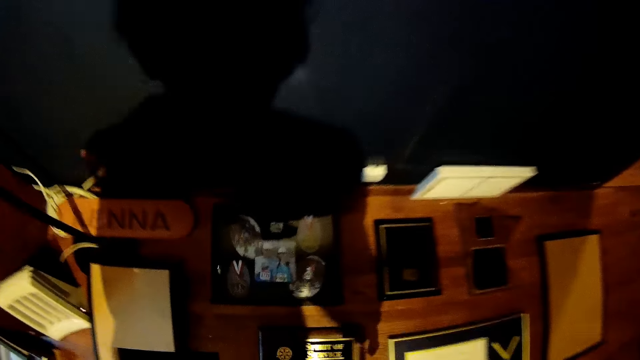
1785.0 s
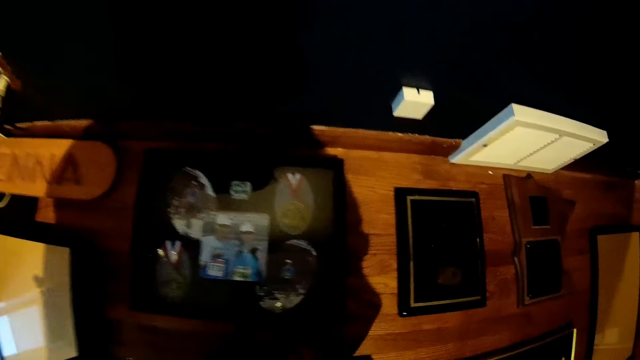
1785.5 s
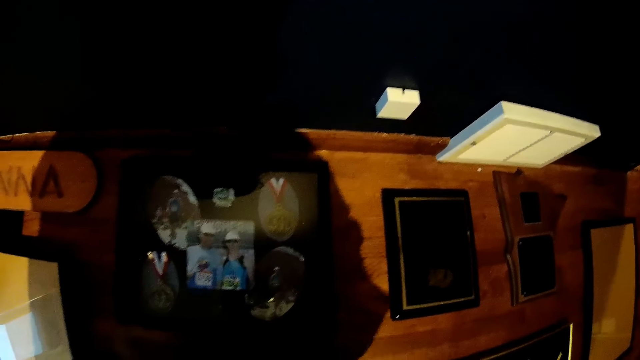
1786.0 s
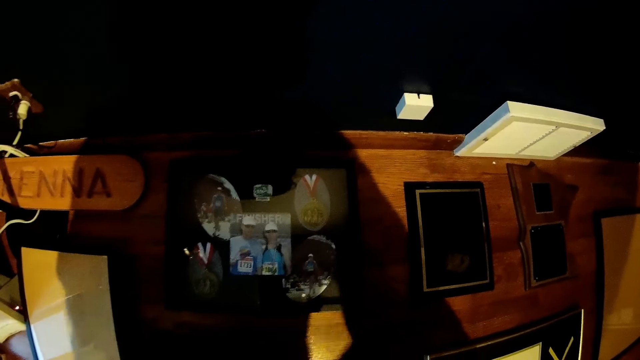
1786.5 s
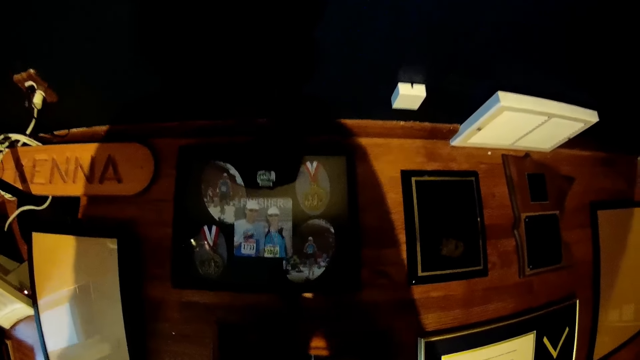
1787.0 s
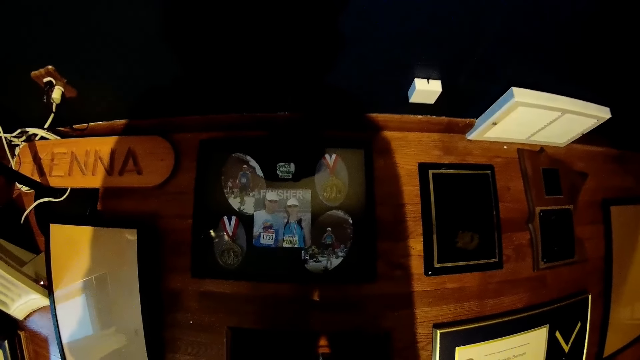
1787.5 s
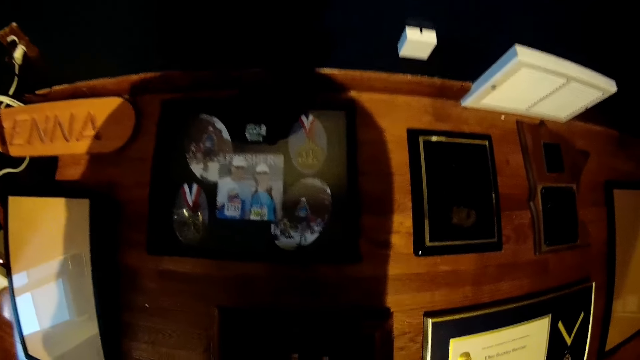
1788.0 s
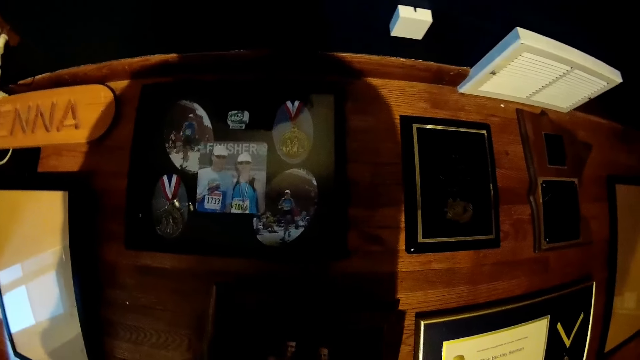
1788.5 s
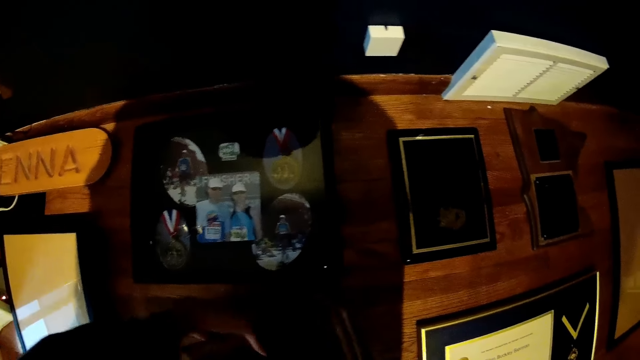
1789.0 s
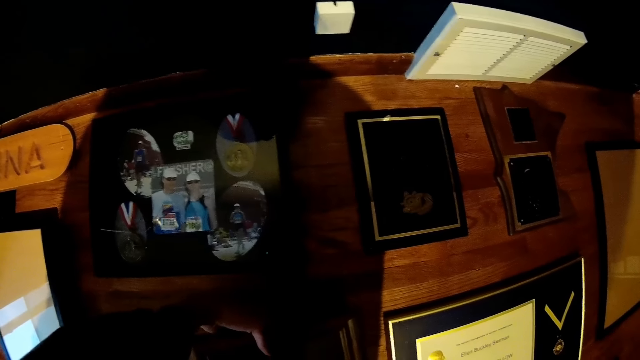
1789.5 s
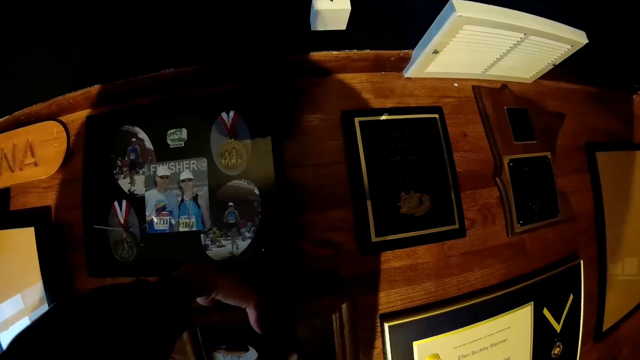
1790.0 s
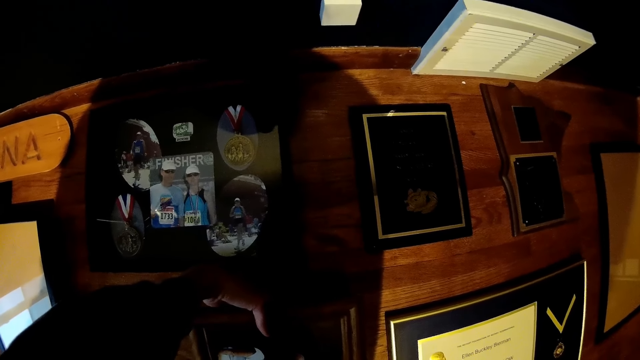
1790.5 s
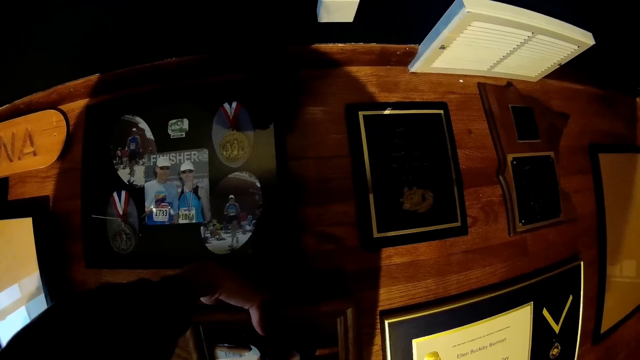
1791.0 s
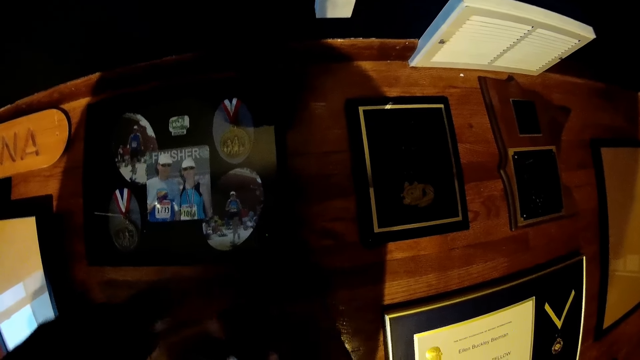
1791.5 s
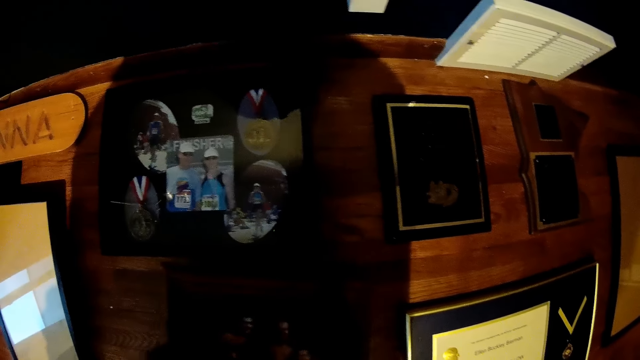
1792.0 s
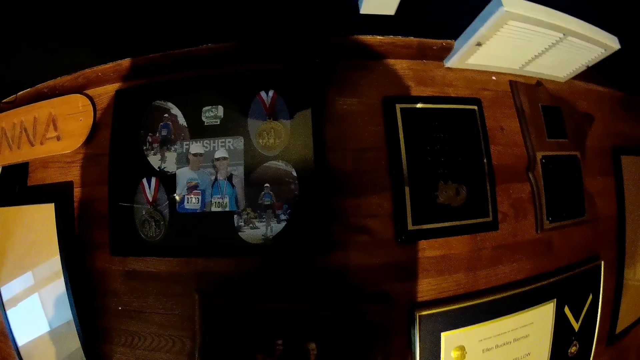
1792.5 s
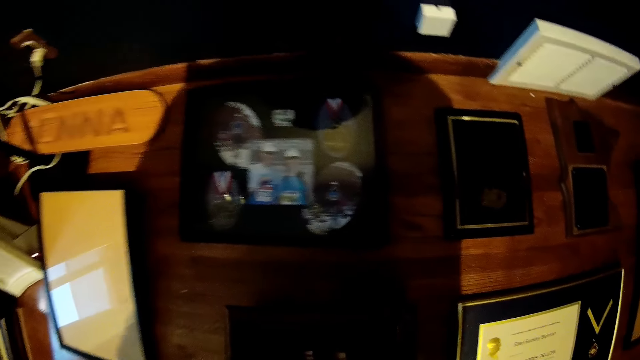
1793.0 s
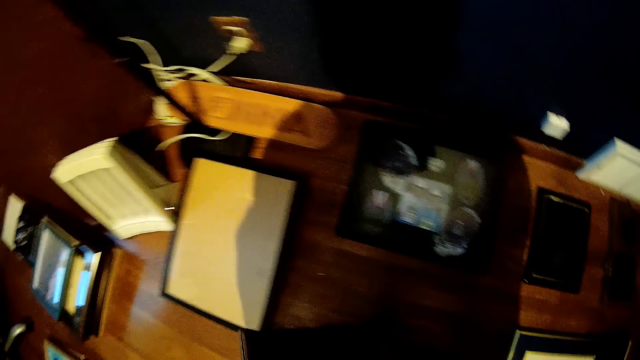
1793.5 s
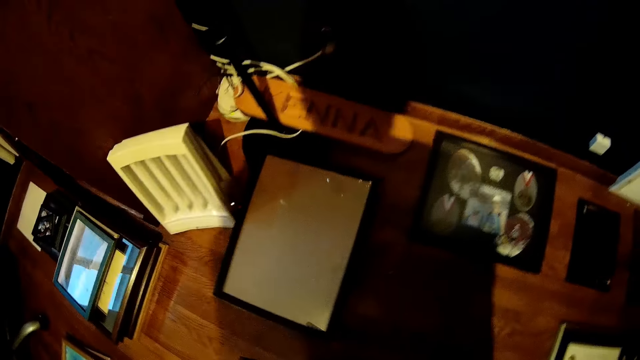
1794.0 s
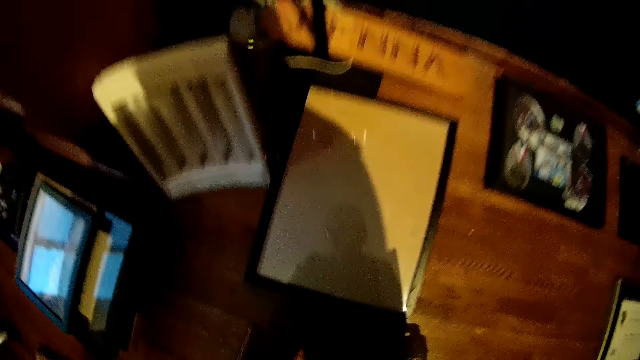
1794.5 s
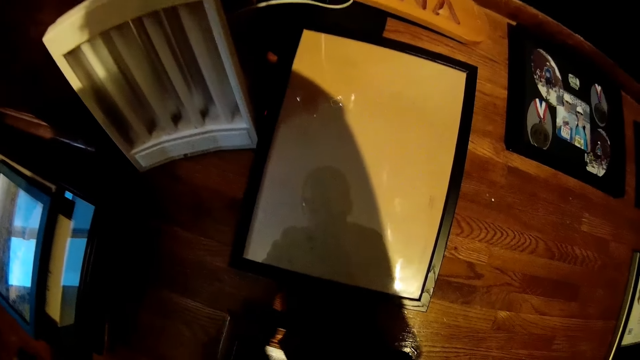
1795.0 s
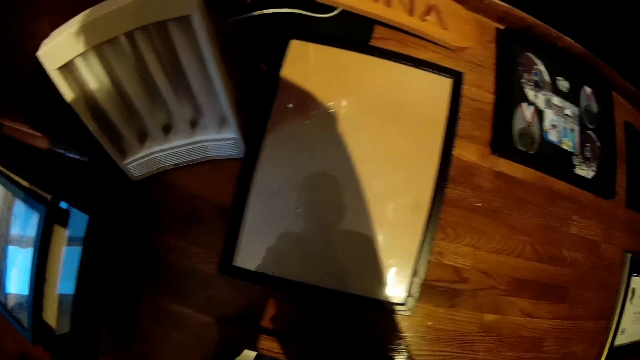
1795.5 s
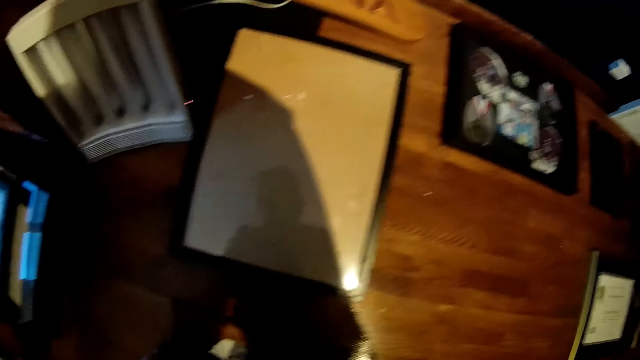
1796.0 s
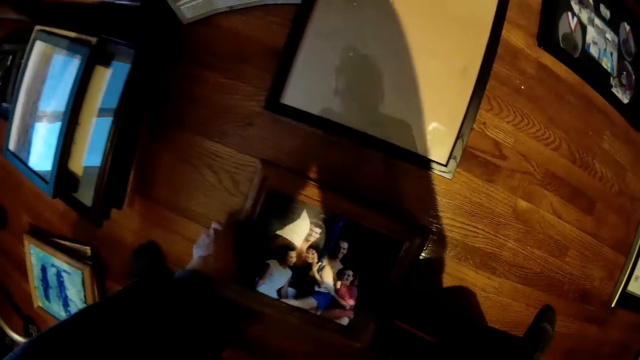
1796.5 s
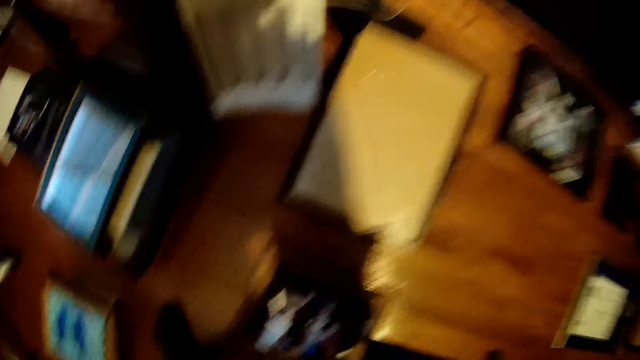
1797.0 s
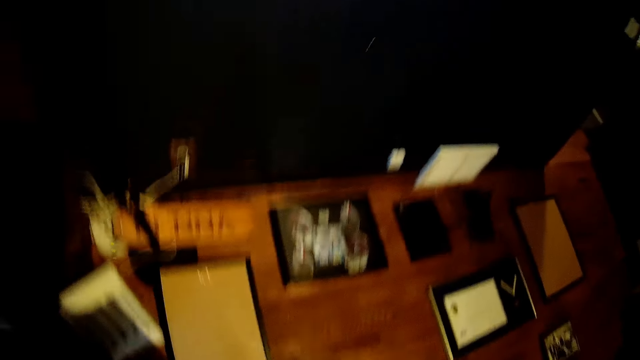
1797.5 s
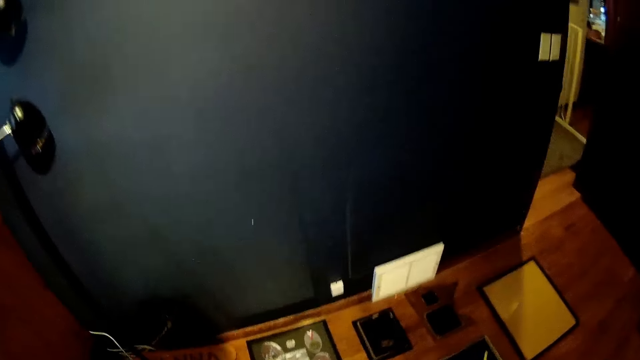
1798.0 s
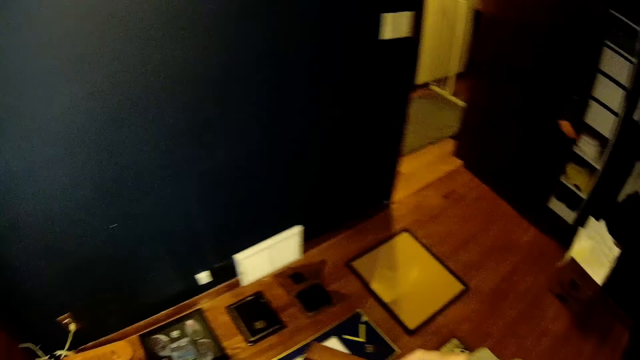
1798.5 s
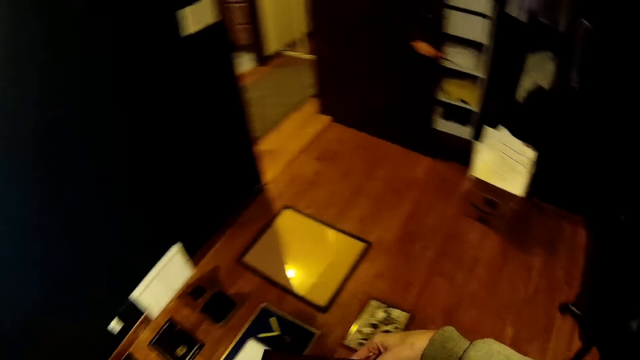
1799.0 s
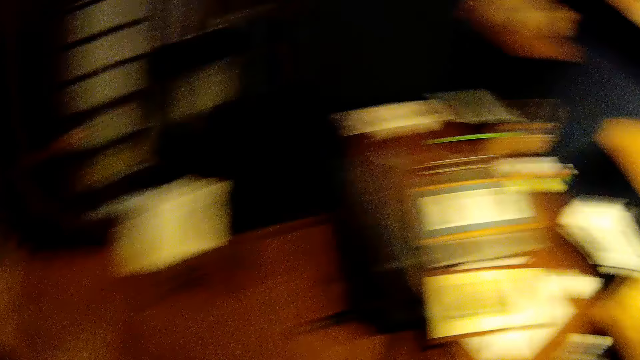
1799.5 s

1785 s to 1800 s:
The camera wearer places the photo frame on the ground. They turn the photo frame on the ground. They pick the photo frame from the ground. They place the photo frame on the ground. They hold the photo frame with both hands.
